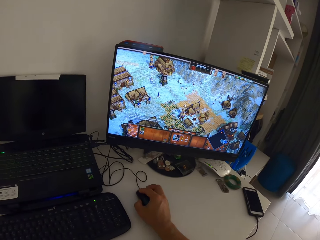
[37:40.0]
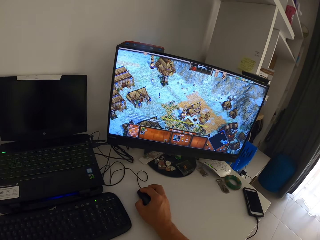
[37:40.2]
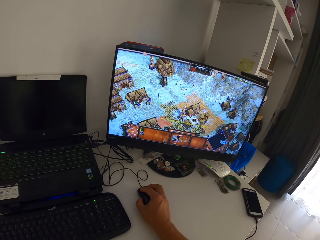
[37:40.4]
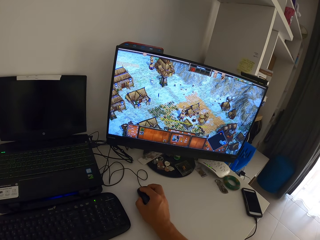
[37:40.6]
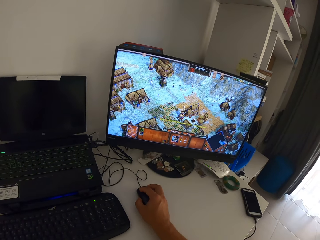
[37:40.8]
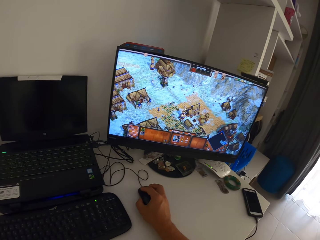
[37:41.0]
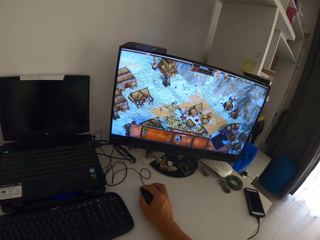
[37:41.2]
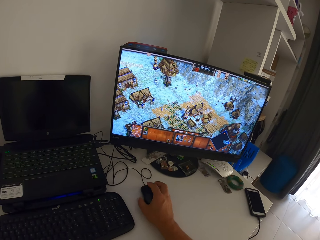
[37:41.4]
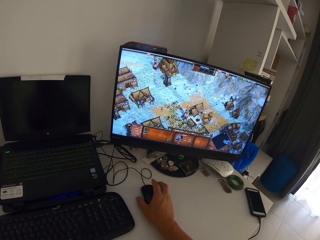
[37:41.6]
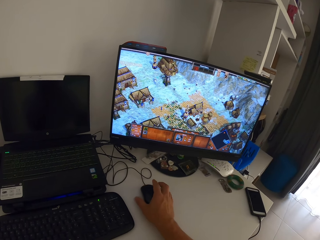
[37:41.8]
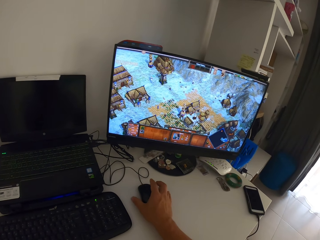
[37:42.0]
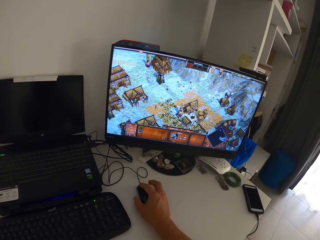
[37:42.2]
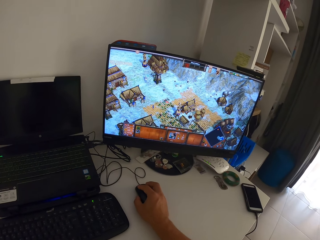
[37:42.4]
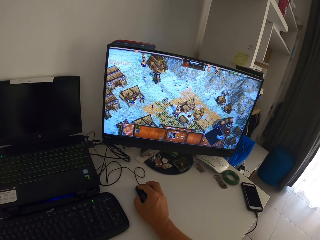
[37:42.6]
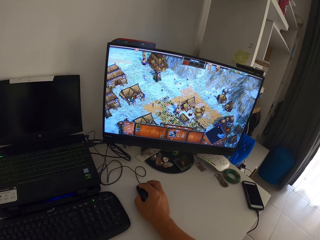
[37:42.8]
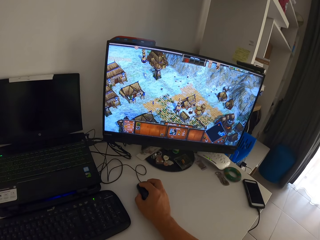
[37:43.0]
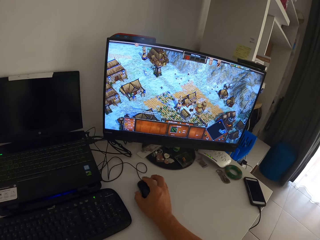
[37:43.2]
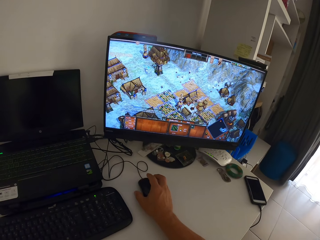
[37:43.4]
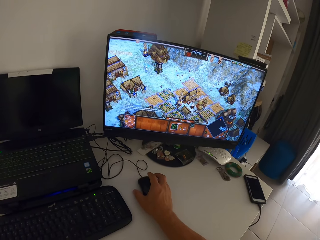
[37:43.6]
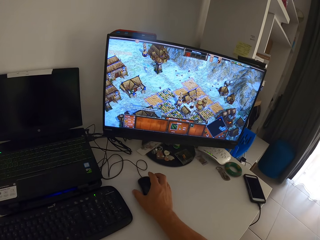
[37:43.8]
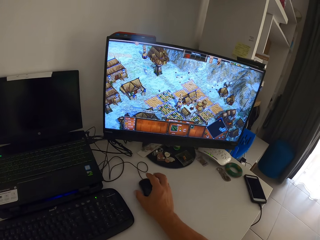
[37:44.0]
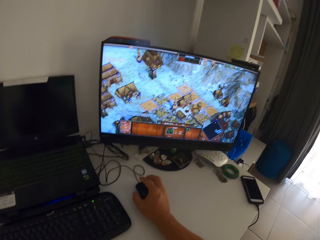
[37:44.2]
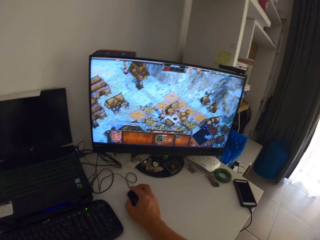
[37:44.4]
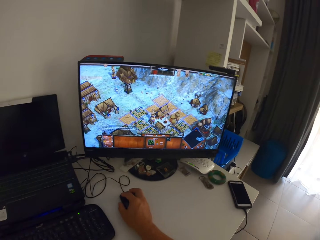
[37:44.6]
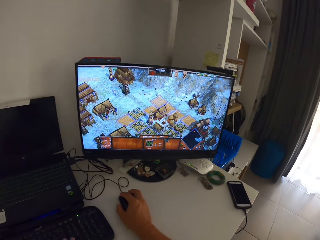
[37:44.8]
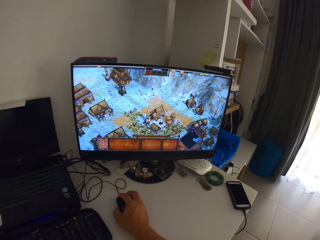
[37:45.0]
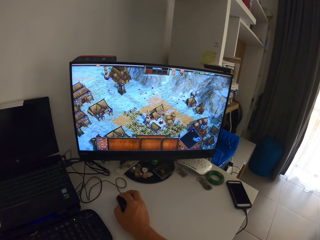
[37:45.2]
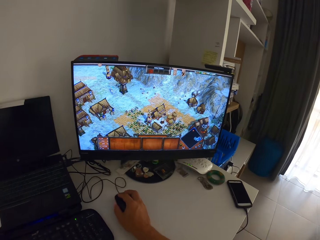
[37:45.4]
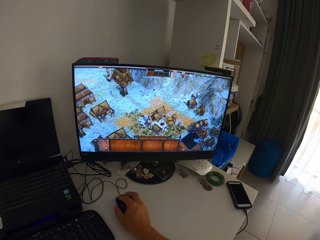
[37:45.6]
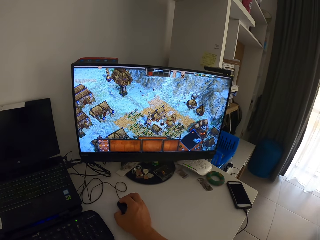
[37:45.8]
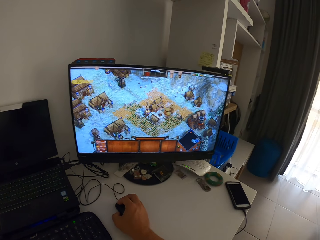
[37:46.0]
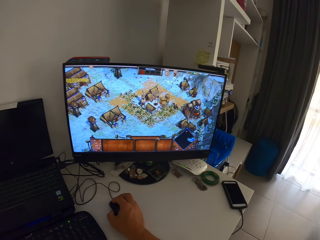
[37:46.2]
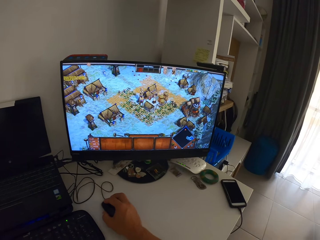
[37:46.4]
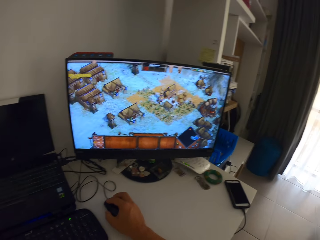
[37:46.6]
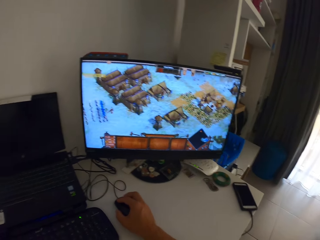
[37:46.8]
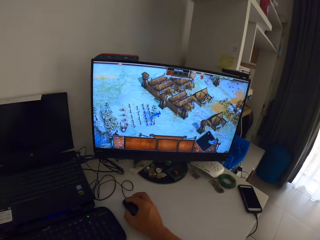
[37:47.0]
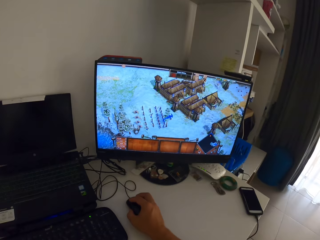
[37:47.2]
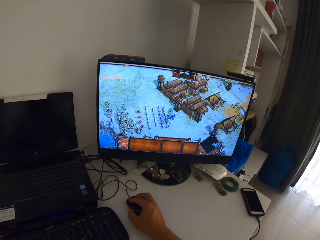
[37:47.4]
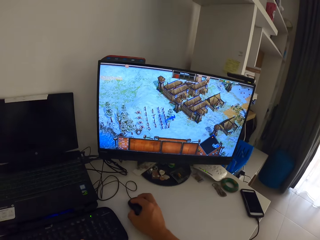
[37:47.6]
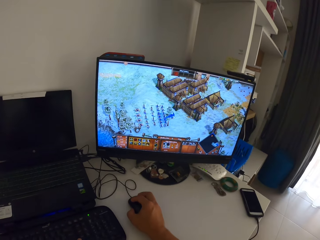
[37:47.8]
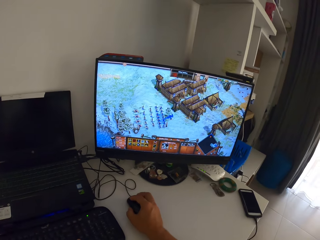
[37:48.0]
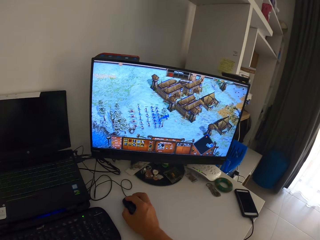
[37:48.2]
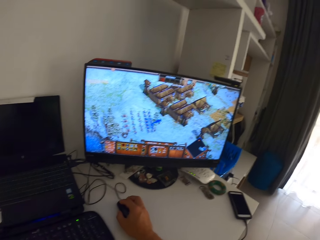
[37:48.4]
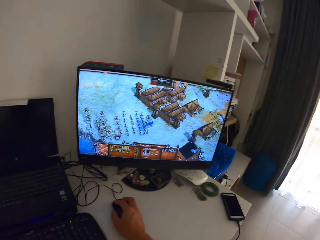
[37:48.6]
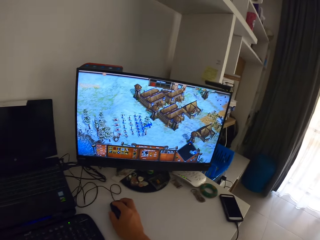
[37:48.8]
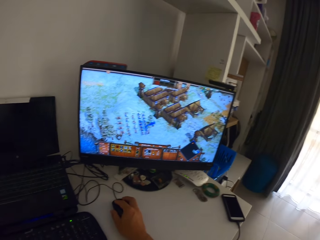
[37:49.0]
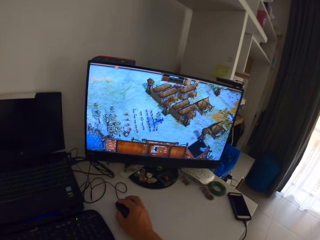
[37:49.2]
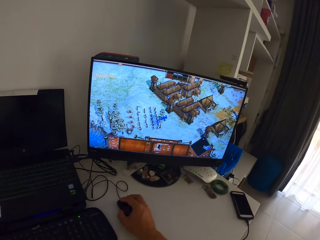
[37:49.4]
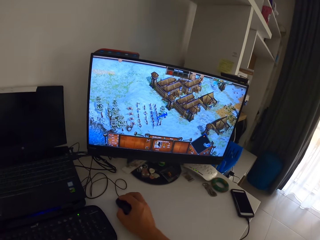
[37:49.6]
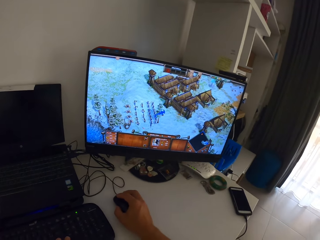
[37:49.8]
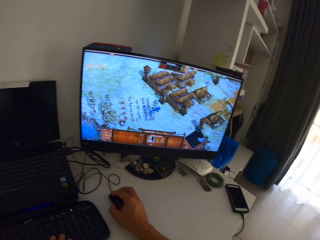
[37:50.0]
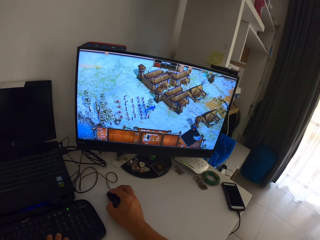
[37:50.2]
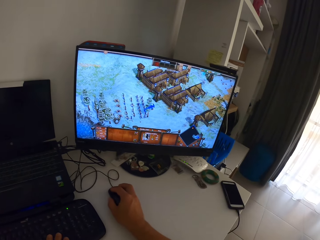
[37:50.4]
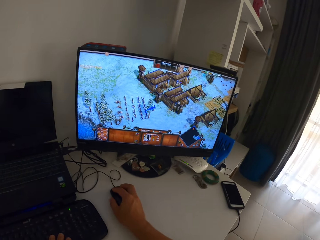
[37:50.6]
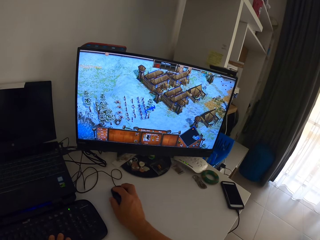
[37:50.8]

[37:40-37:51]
The camera wearer plays his fingers on the table. He plays a game on the monitor with the mouse and keyboard.

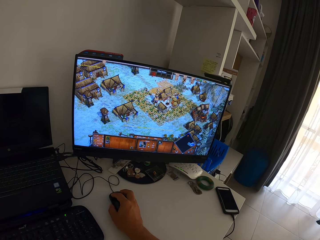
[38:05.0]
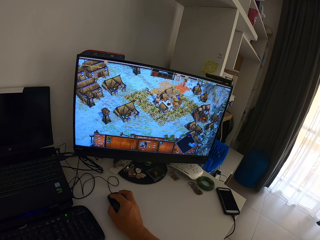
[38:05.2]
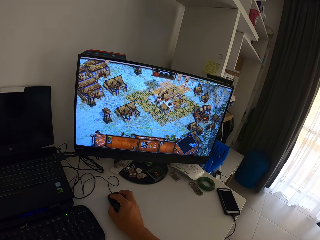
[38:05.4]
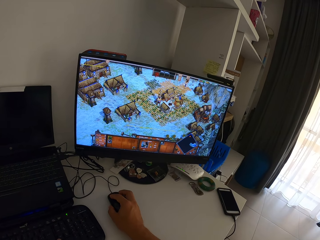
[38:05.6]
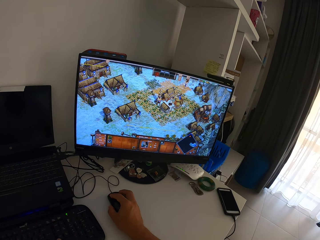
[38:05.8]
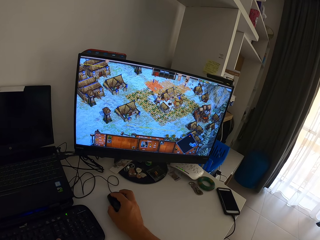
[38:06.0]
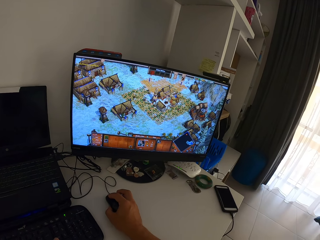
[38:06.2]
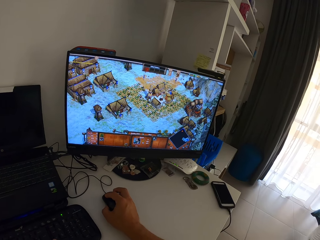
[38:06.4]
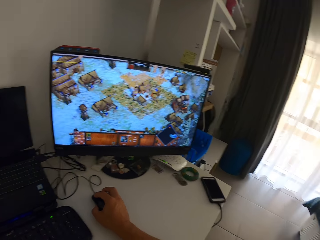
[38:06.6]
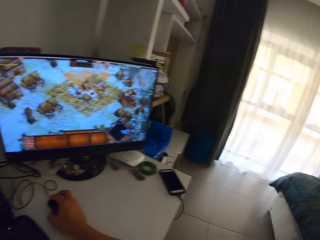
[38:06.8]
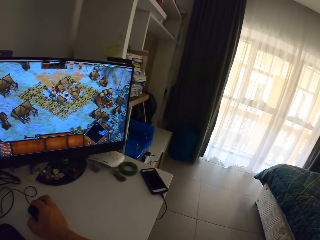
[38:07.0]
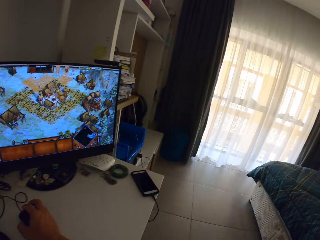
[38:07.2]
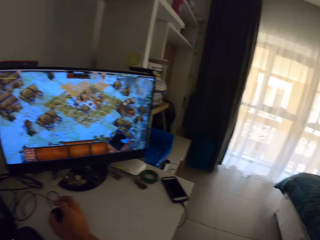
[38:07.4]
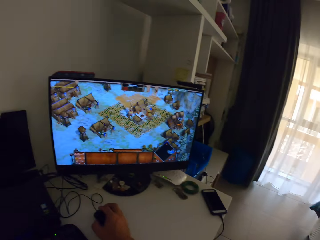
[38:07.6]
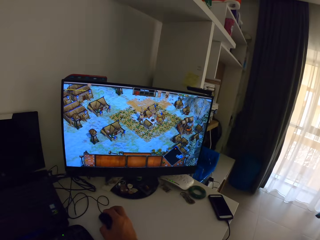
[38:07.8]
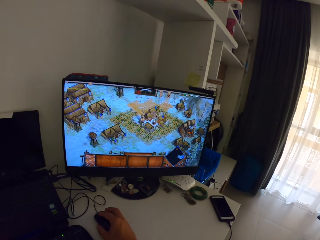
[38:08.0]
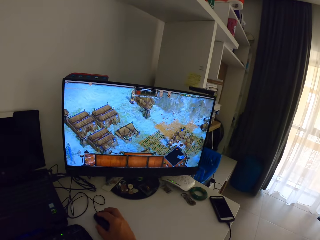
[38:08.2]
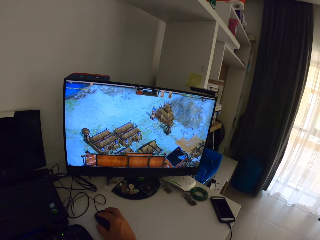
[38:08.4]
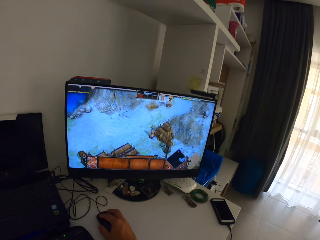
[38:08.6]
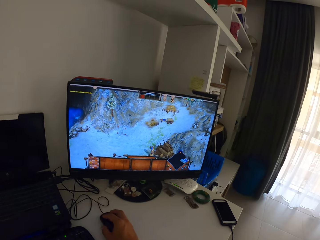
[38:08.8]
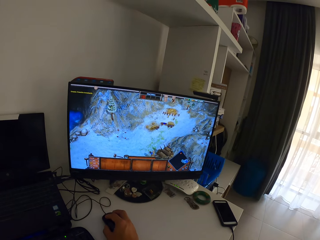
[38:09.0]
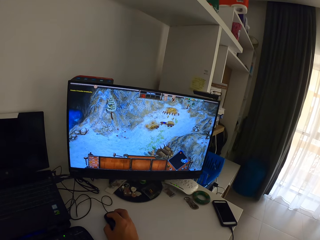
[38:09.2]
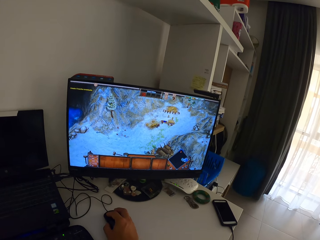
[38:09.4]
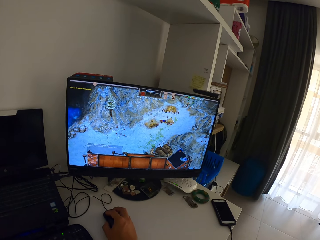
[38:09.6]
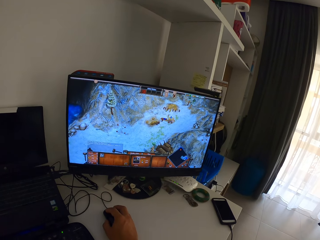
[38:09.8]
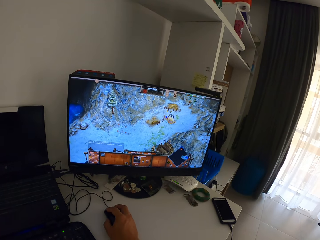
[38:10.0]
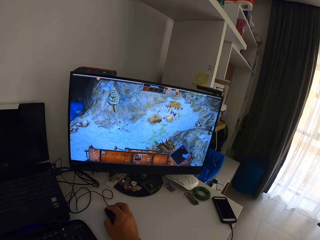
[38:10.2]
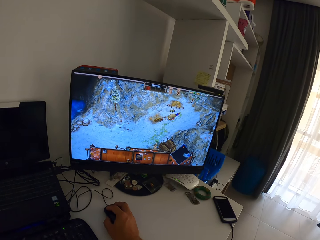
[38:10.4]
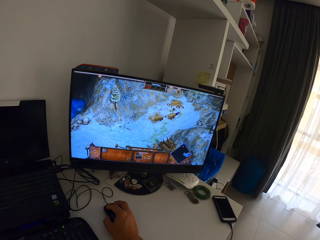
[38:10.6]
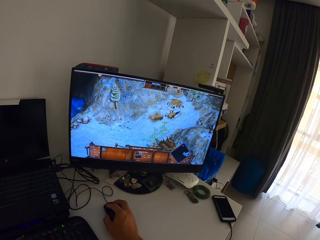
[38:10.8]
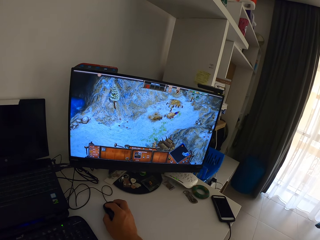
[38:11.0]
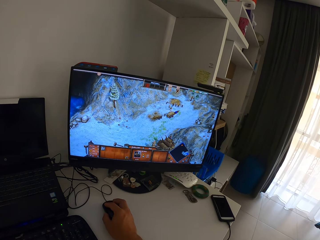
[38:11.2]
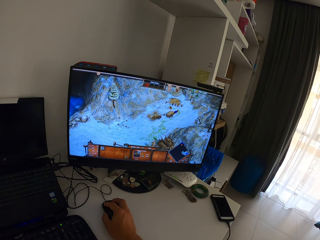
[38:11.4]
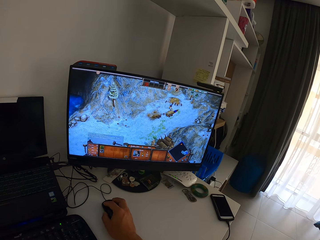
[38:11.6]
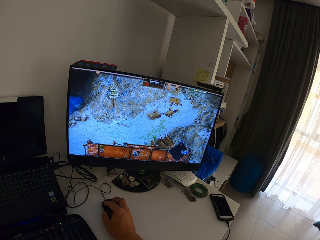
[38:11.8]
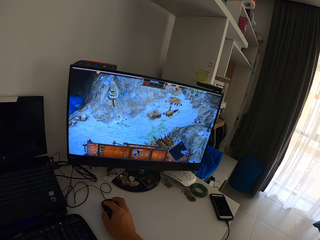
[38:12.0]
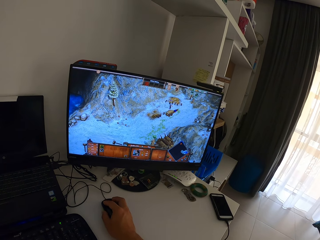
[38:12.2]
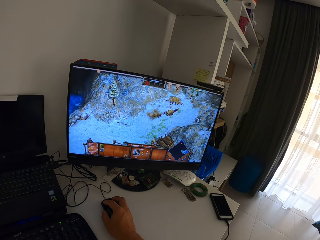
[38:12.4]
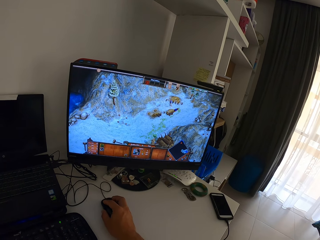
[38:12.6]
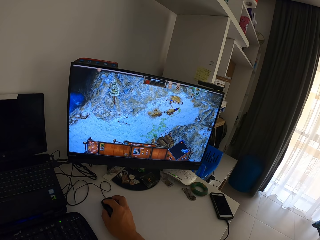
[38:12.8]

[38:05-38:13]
The camera wearer turns his head to the right side of the room. He turns his head to the monitor.
